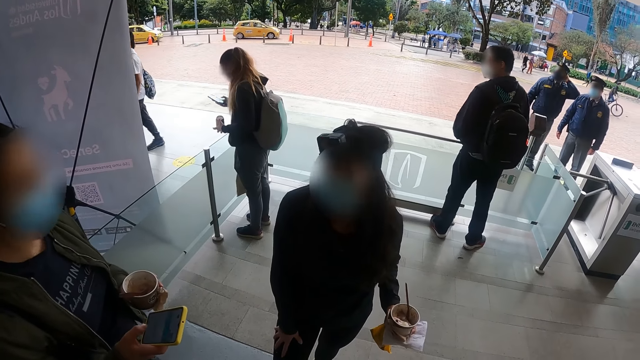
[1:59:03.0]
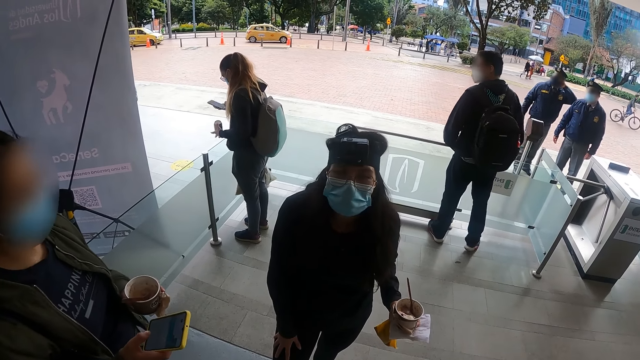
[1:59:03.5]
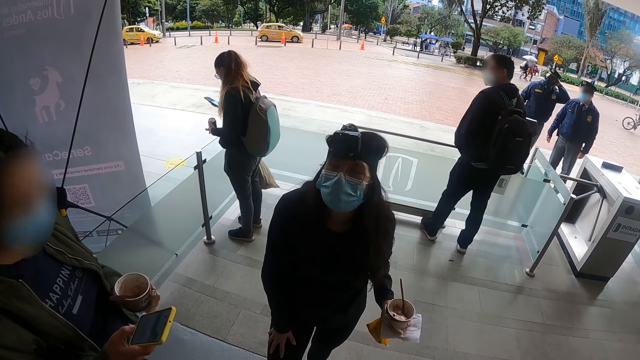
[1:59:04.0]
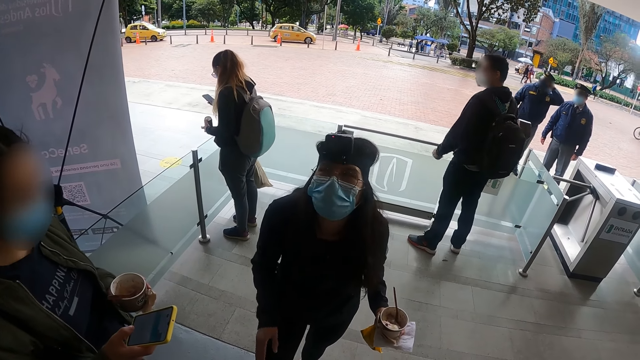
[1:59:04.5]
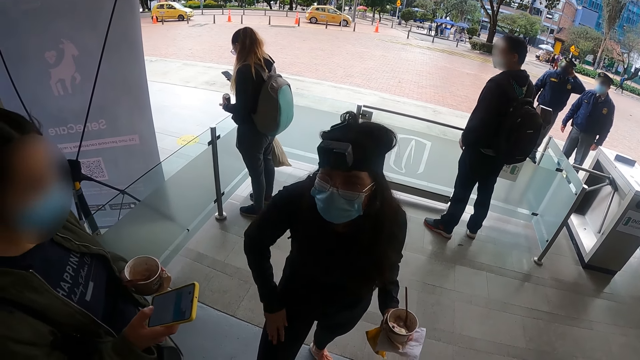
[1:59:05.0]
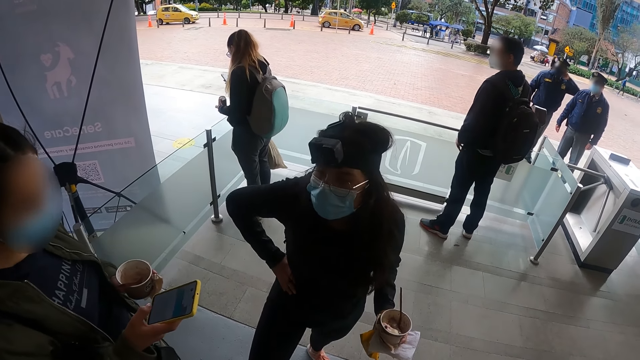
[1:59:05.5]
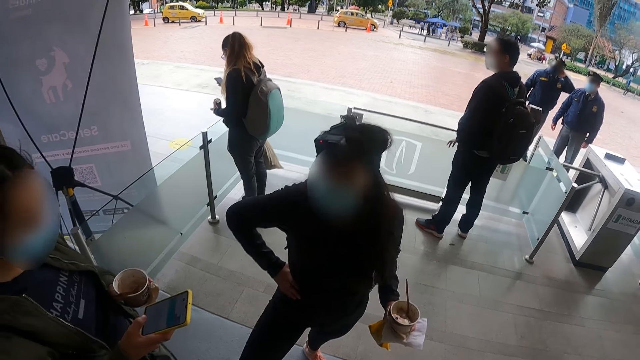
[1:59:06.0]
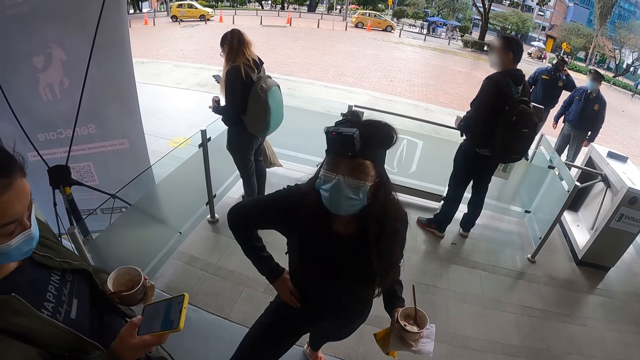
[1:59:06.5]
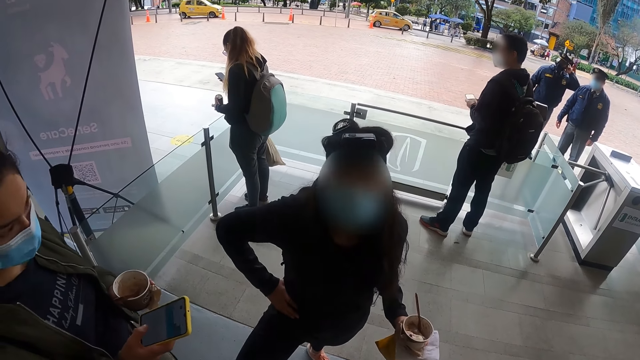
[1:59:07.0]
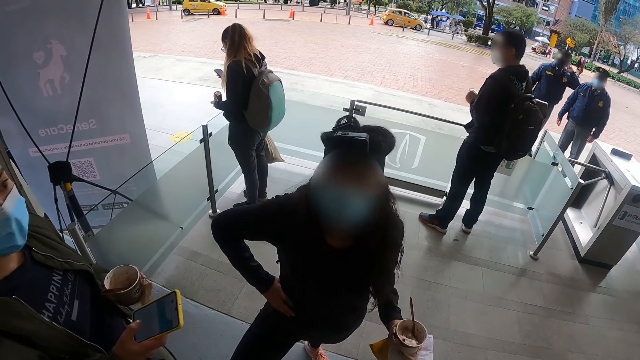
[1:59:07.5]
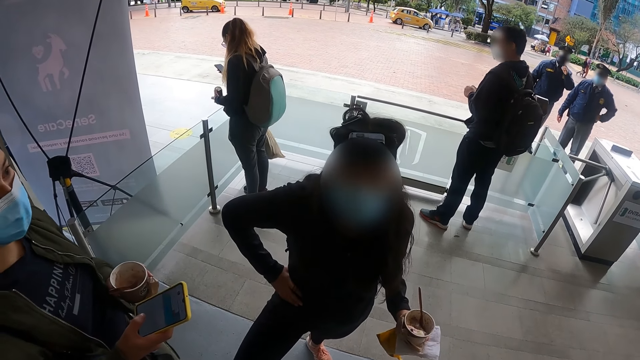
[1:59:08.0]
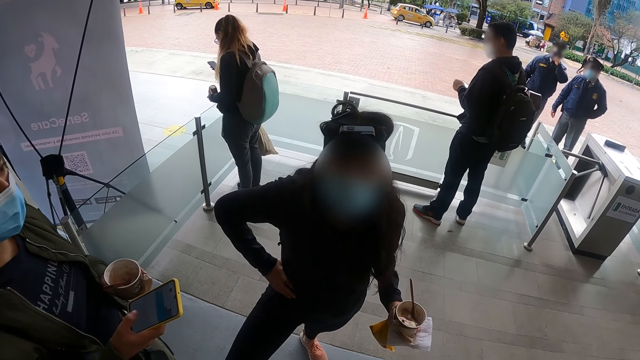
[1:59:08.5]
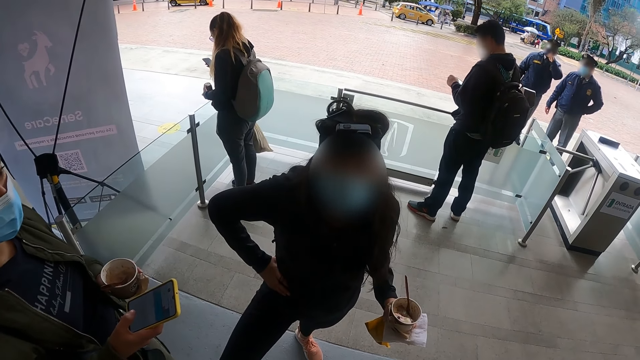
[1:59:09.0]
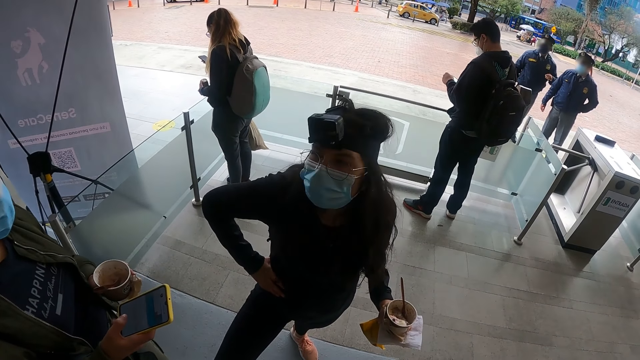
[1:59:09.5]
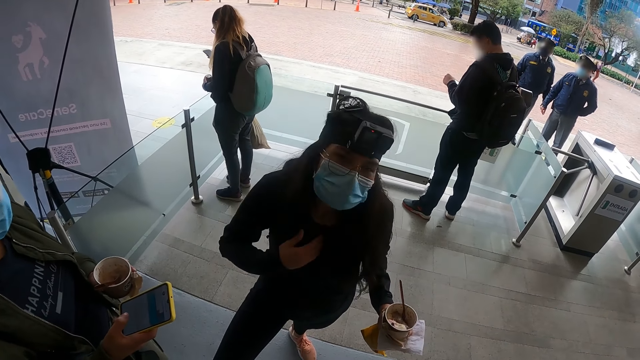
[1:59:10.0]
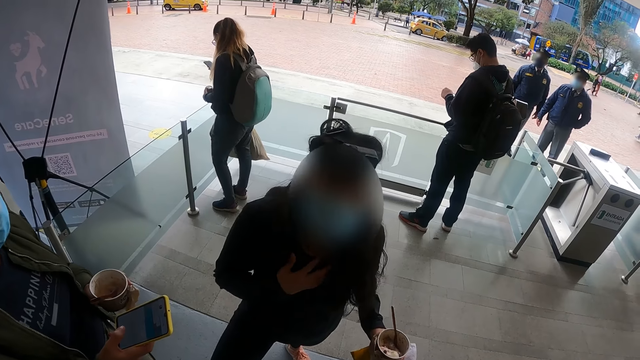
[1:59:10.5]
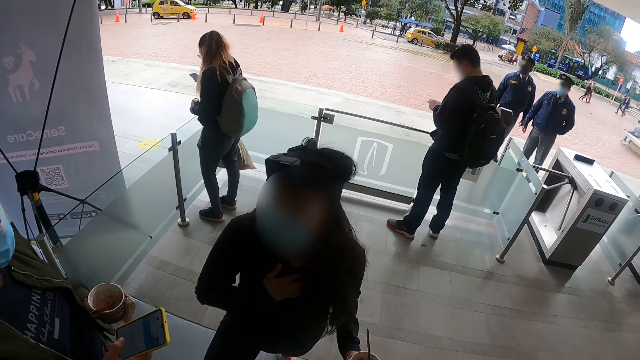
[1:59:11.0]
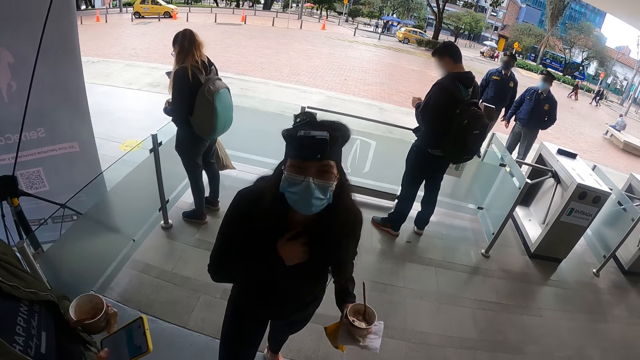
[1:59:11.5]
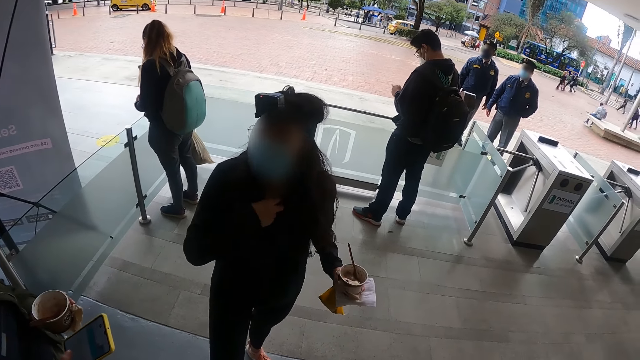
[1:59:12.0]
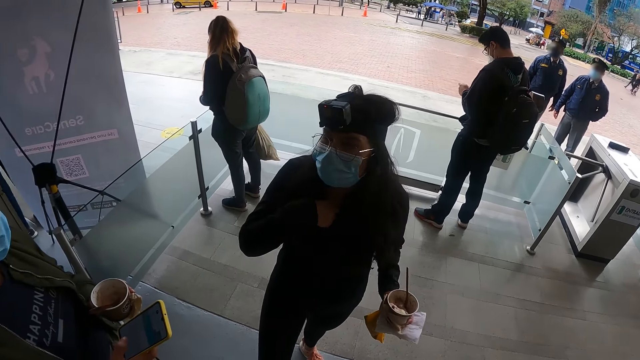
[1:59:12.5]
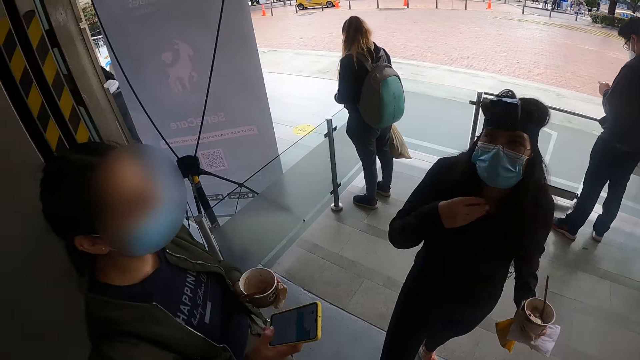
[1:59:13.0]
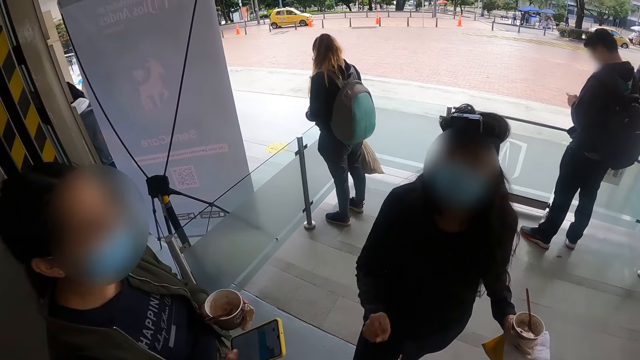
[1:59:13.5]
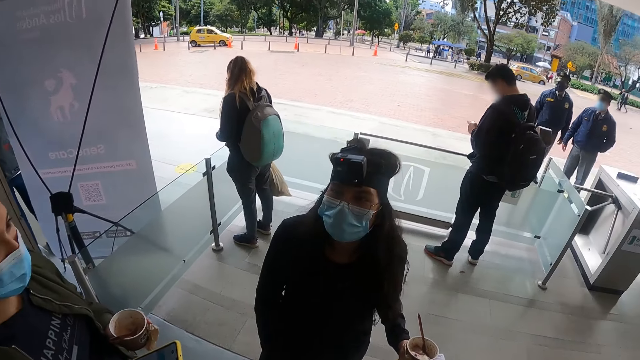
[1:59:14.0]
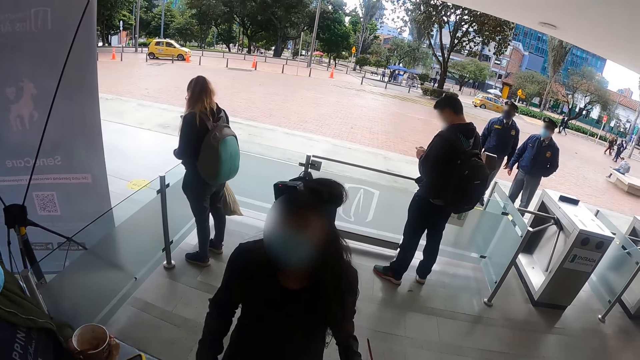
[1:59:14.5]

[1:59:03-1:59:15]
A person converses with the camera wearer.

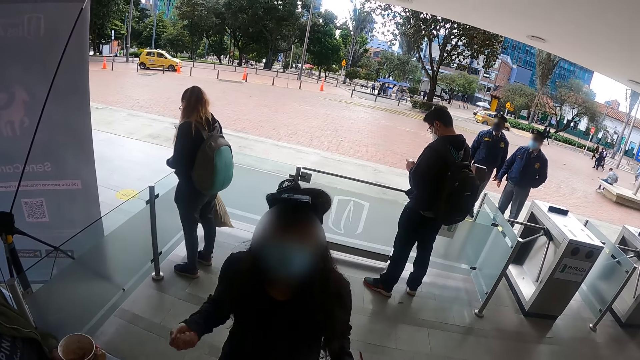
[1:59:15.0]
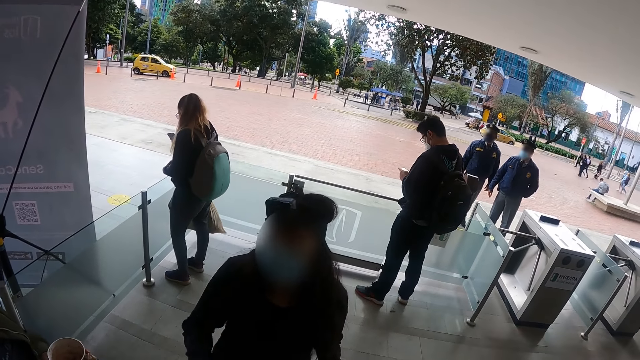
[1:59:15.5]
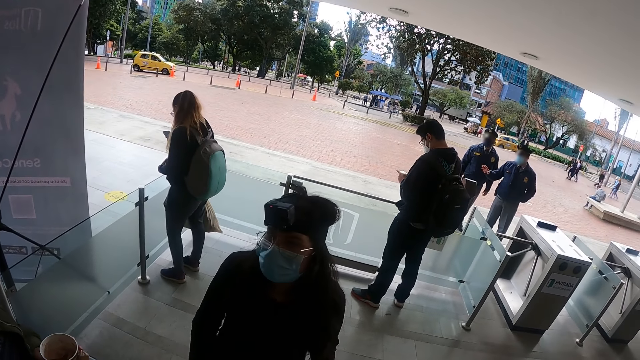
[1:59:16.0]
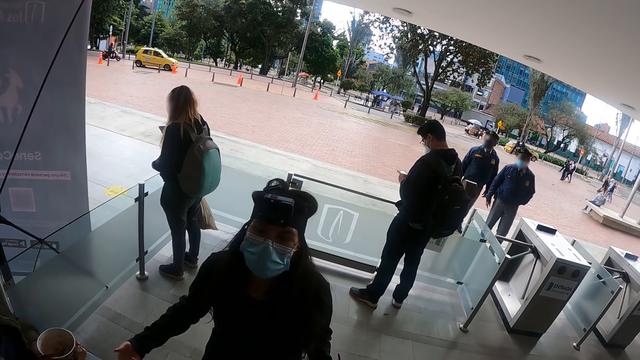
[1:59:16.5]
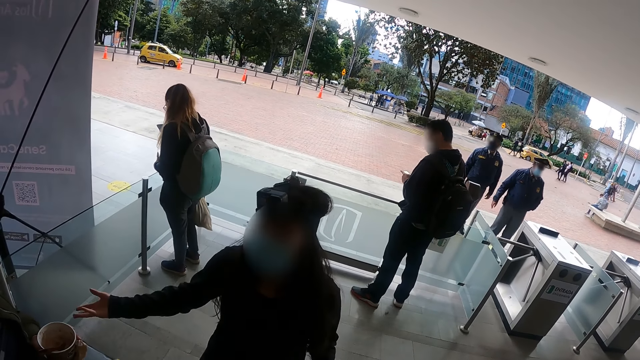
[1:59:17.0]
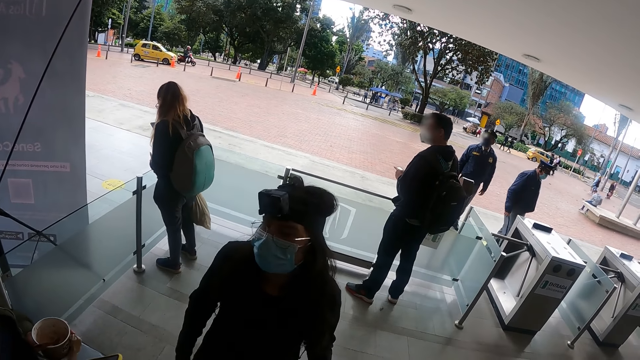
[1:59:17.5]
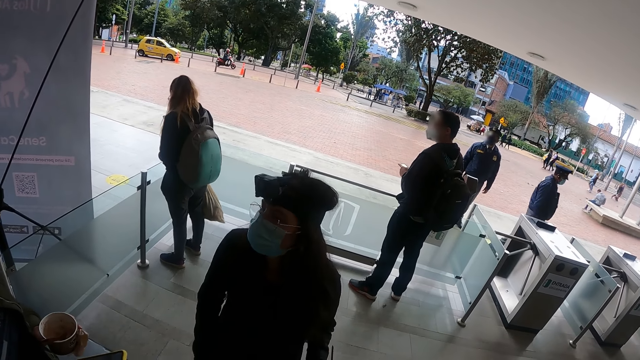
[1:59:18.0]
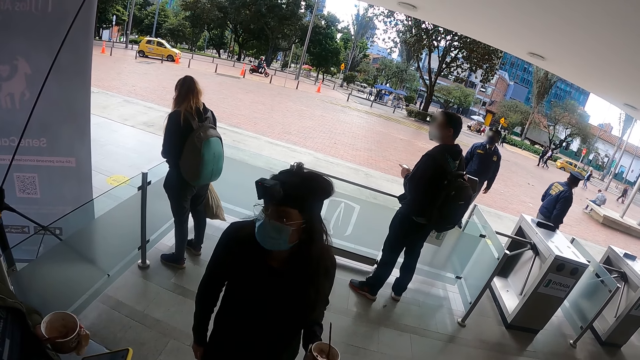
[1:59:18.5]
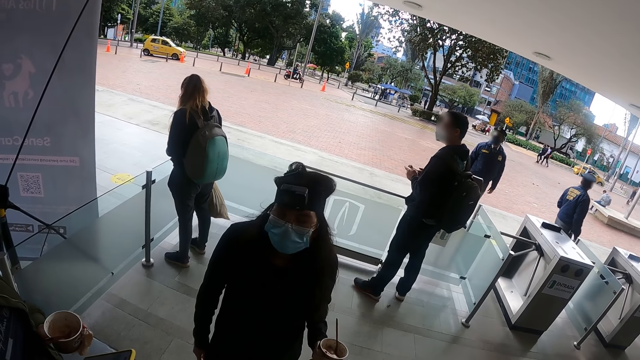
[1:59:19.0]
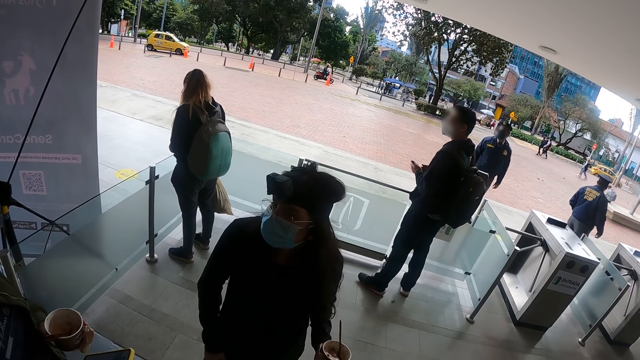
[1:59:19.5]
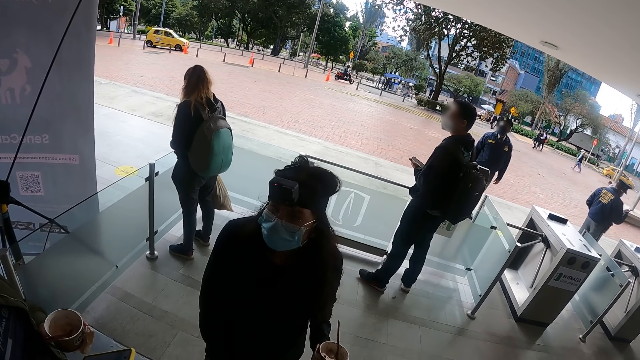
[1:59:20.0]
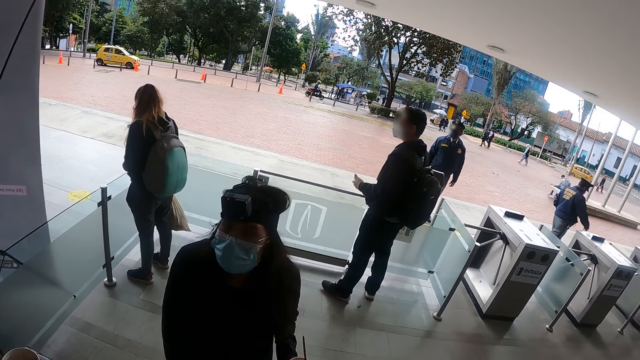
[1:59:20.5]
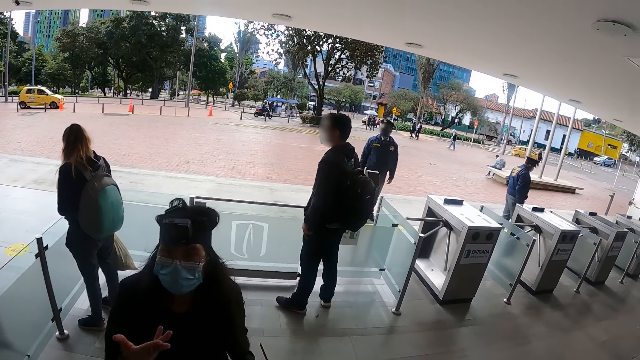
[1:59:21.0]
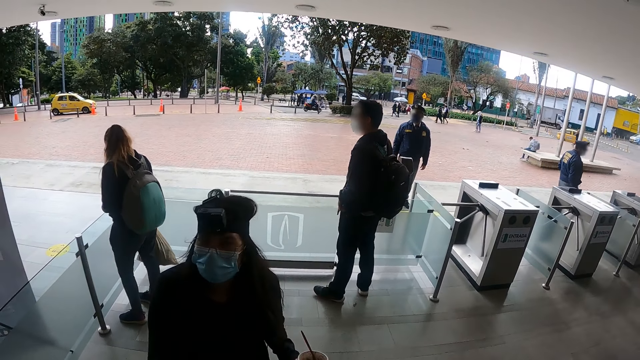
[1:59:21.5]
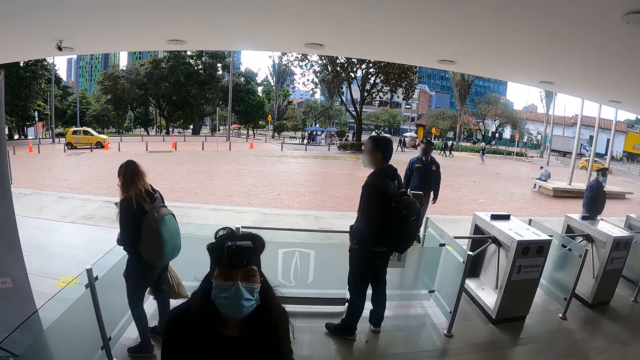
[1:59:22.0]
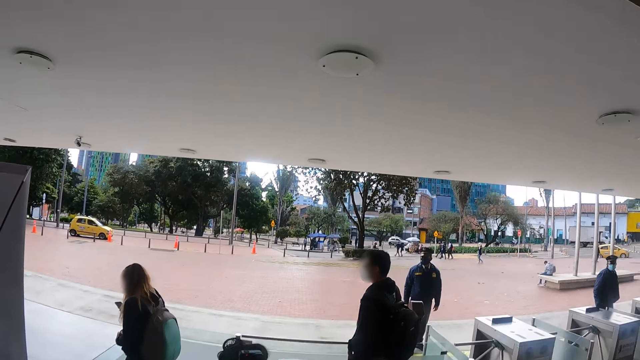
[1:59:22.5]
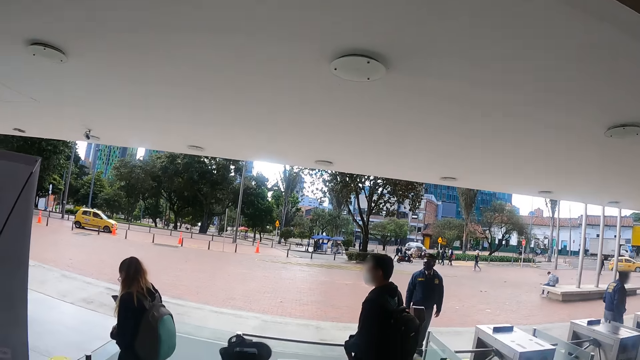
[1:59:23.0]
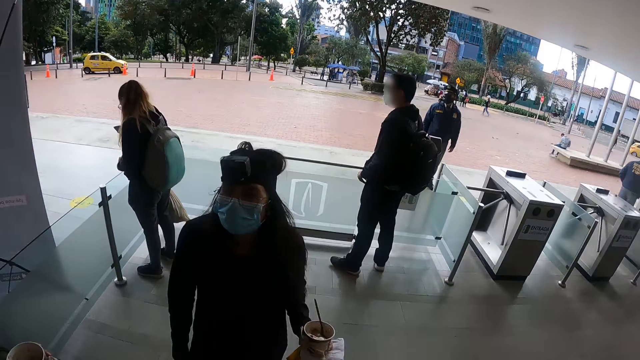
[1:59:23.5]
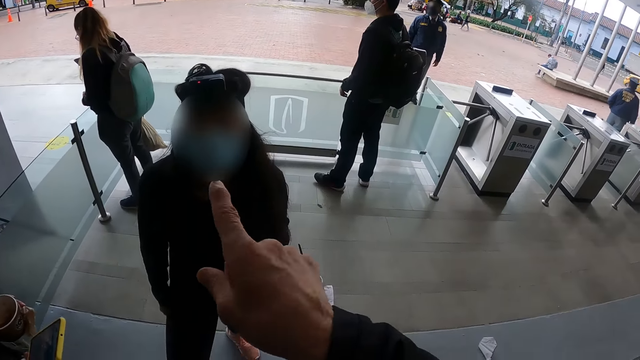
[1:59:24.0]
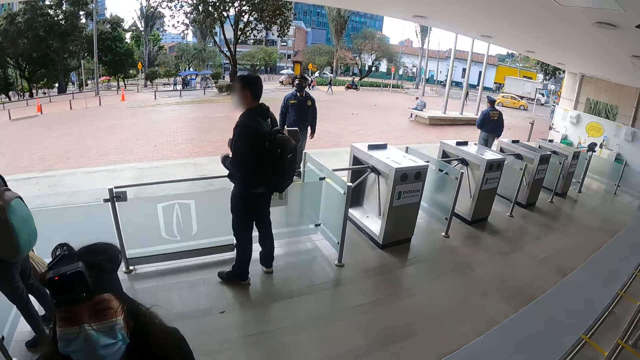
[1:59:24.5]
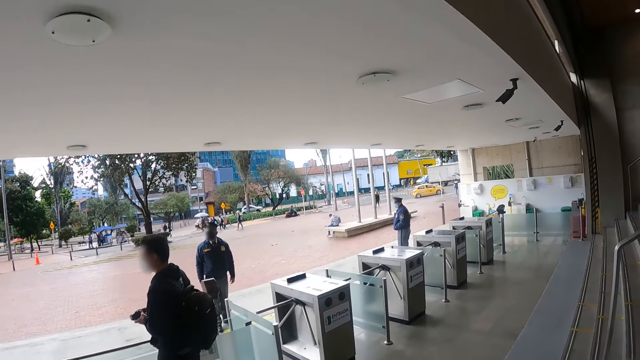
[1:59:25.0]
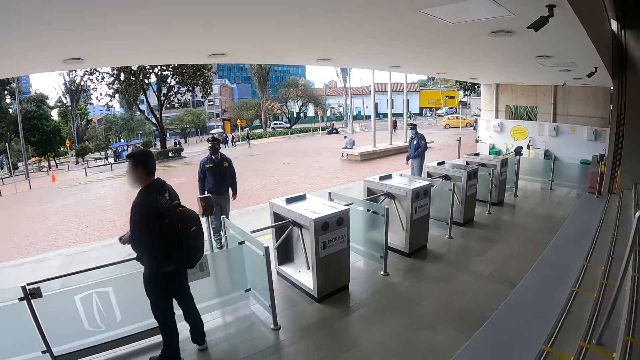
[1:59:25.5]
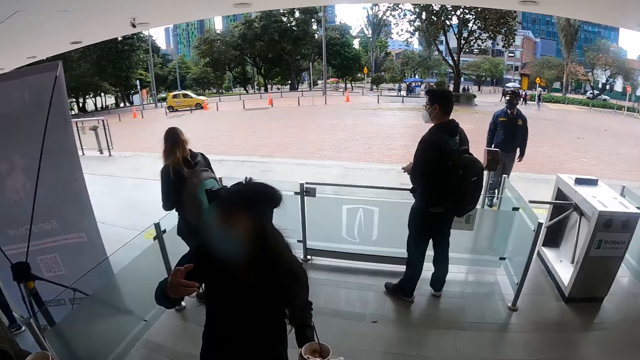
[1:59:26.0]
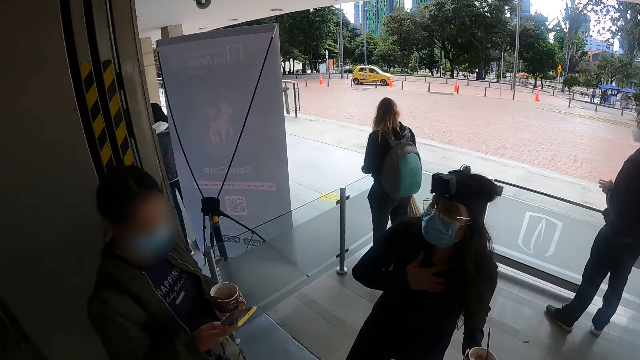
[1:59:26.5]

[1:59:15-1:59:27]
The camera wearer looks around. They point a finger to a person. They look around.
